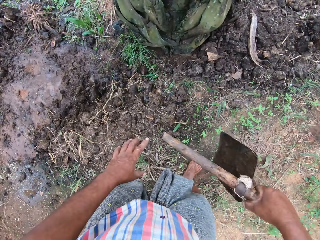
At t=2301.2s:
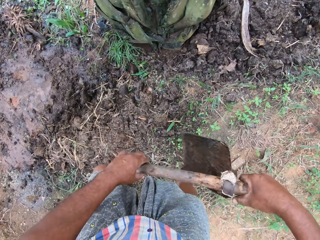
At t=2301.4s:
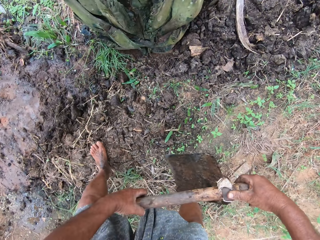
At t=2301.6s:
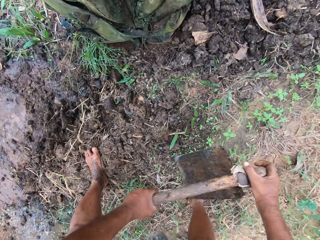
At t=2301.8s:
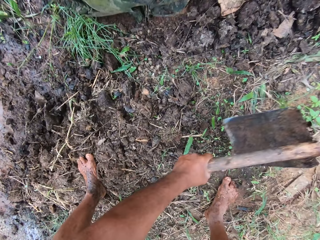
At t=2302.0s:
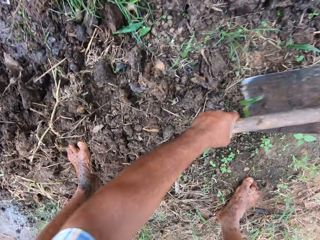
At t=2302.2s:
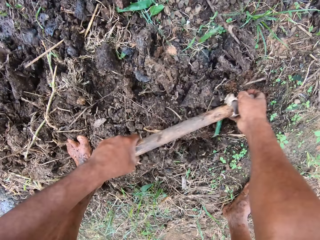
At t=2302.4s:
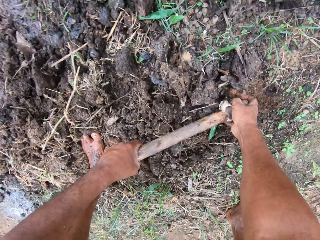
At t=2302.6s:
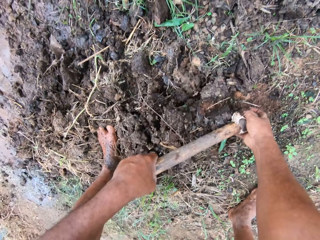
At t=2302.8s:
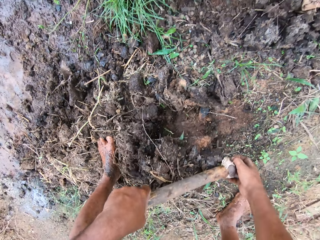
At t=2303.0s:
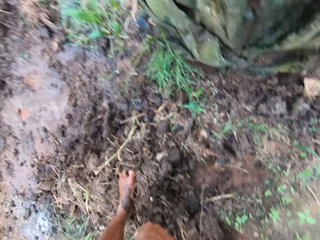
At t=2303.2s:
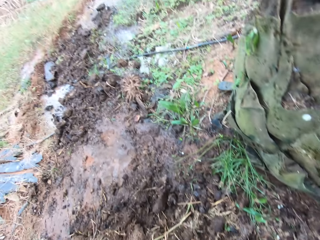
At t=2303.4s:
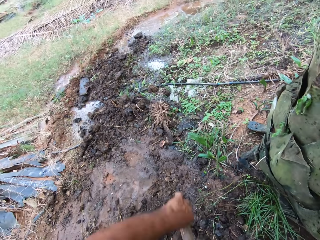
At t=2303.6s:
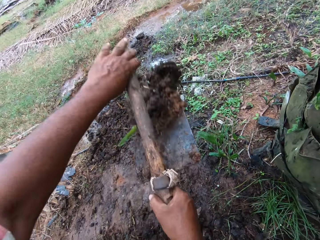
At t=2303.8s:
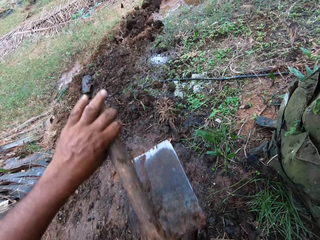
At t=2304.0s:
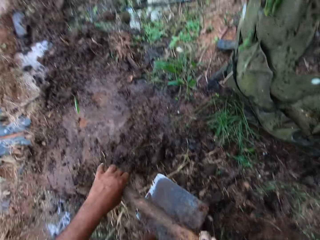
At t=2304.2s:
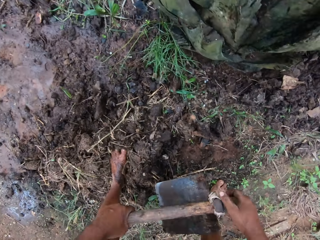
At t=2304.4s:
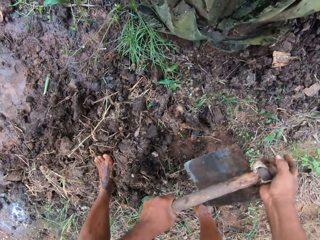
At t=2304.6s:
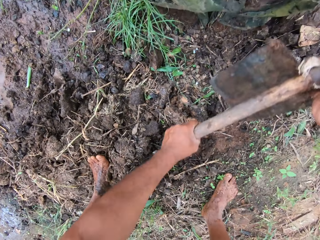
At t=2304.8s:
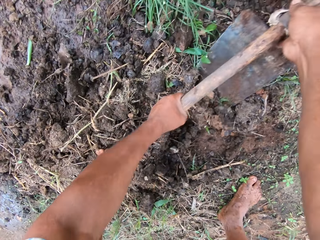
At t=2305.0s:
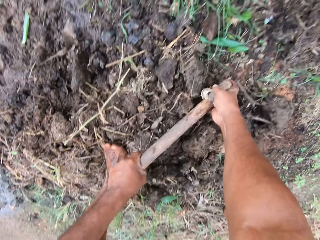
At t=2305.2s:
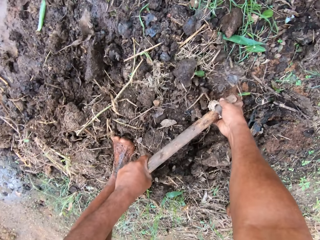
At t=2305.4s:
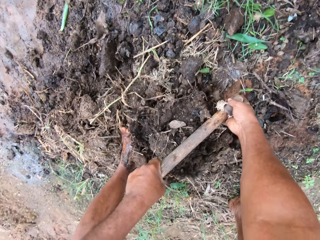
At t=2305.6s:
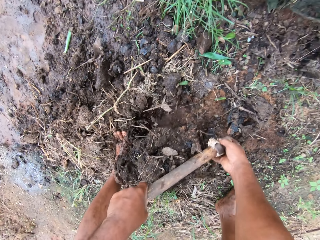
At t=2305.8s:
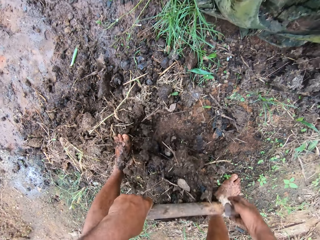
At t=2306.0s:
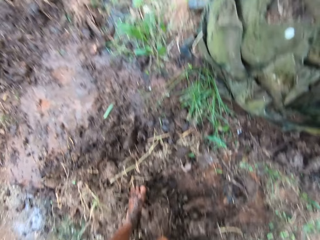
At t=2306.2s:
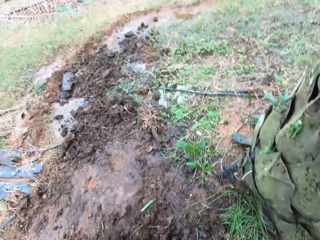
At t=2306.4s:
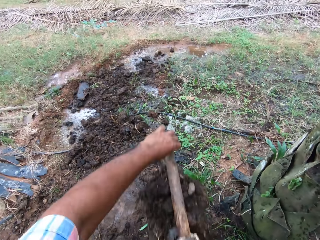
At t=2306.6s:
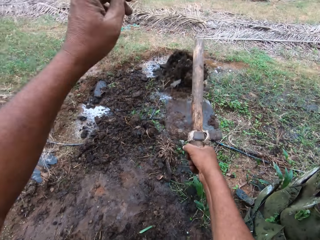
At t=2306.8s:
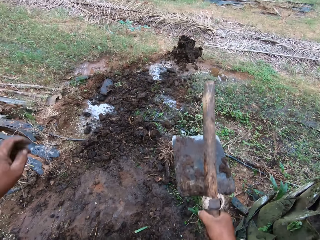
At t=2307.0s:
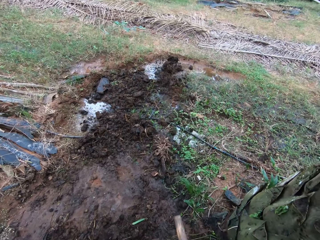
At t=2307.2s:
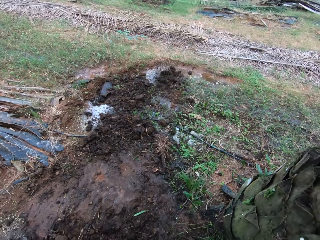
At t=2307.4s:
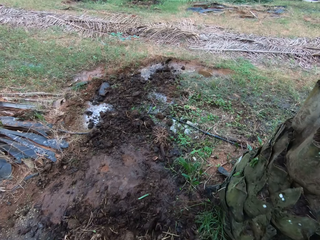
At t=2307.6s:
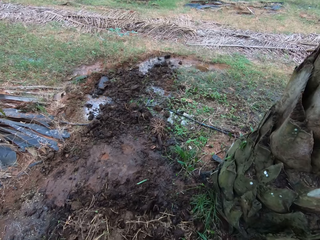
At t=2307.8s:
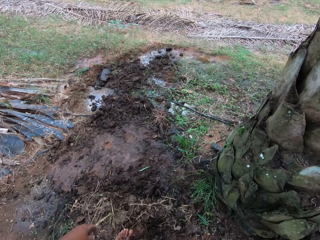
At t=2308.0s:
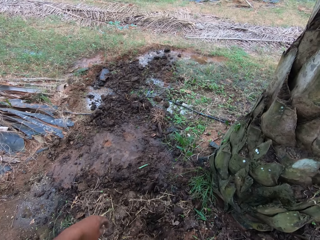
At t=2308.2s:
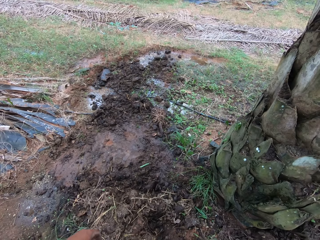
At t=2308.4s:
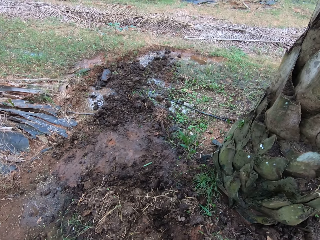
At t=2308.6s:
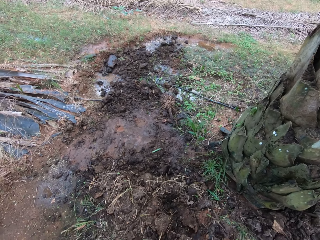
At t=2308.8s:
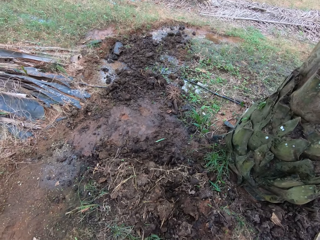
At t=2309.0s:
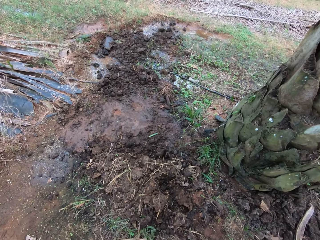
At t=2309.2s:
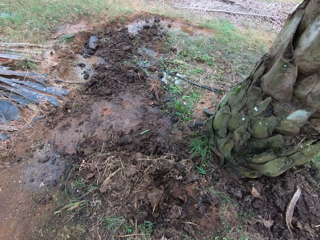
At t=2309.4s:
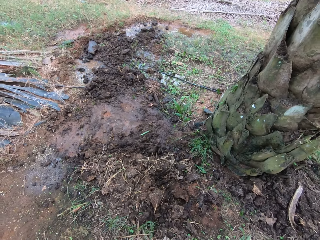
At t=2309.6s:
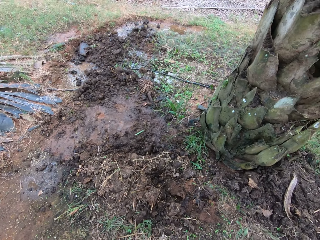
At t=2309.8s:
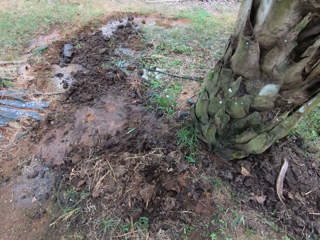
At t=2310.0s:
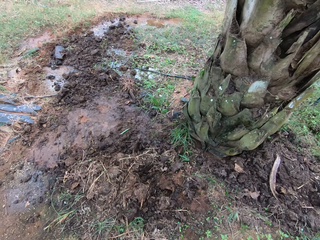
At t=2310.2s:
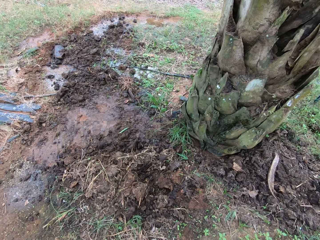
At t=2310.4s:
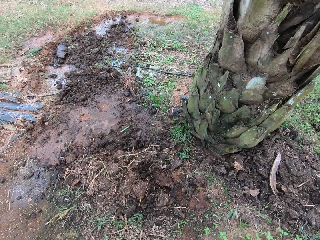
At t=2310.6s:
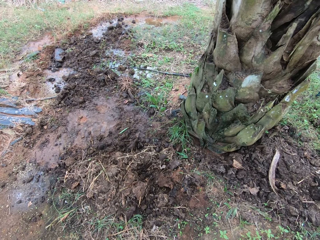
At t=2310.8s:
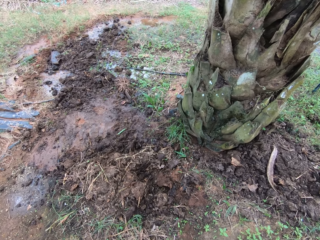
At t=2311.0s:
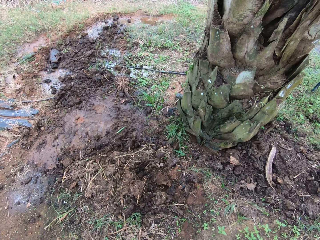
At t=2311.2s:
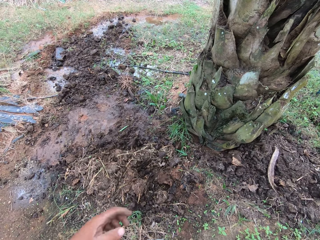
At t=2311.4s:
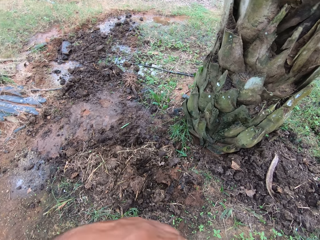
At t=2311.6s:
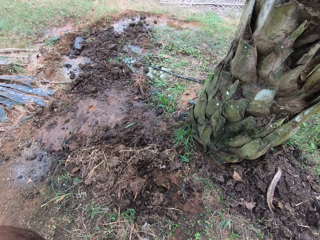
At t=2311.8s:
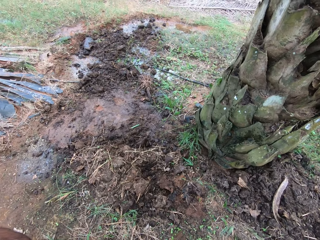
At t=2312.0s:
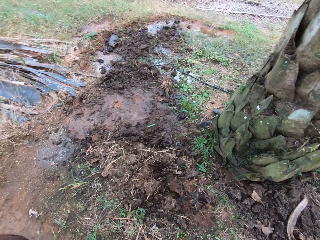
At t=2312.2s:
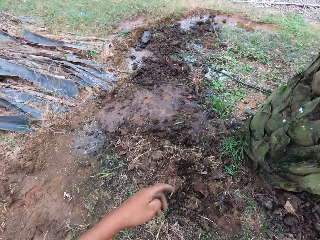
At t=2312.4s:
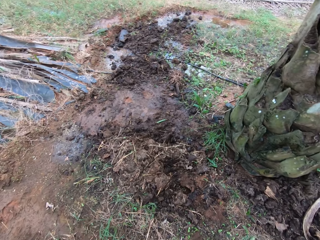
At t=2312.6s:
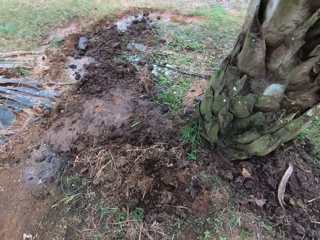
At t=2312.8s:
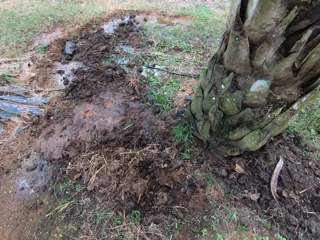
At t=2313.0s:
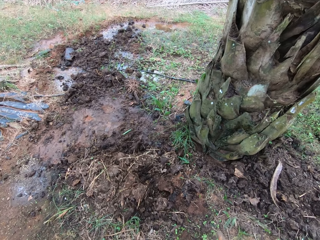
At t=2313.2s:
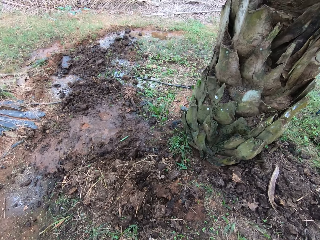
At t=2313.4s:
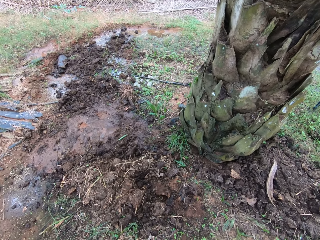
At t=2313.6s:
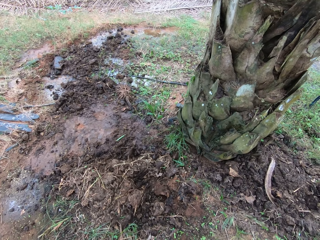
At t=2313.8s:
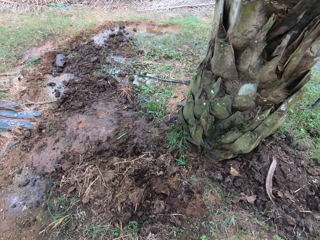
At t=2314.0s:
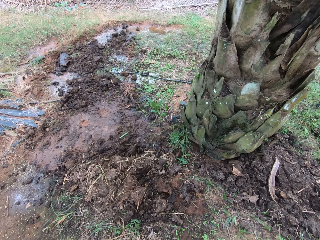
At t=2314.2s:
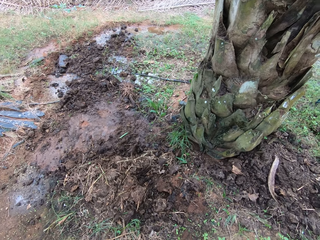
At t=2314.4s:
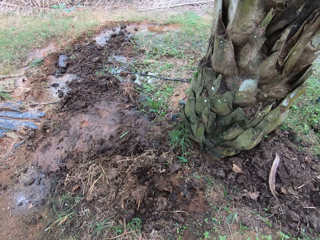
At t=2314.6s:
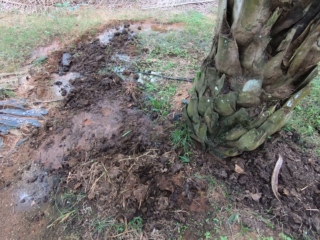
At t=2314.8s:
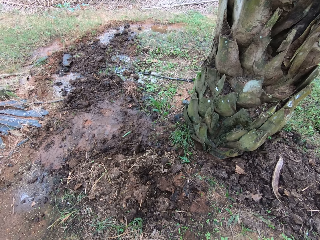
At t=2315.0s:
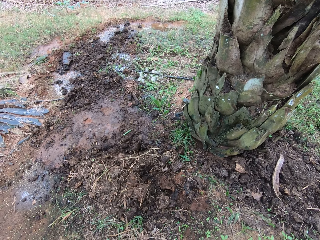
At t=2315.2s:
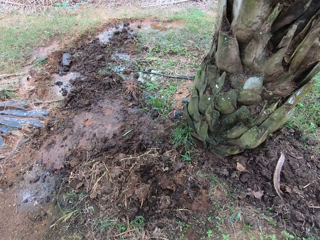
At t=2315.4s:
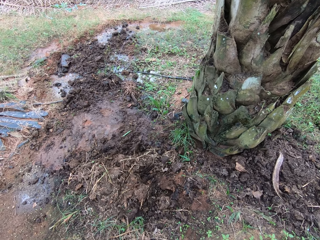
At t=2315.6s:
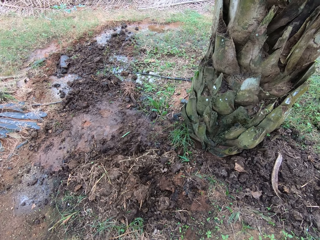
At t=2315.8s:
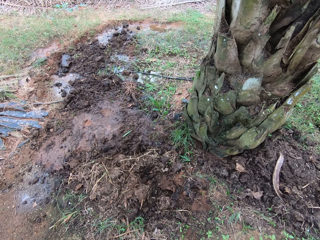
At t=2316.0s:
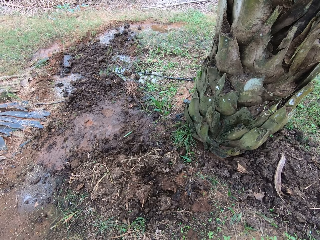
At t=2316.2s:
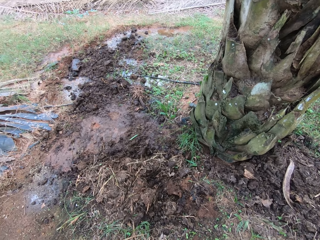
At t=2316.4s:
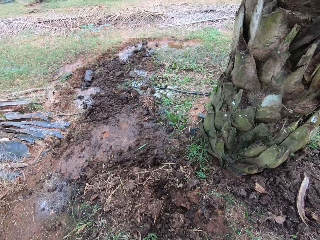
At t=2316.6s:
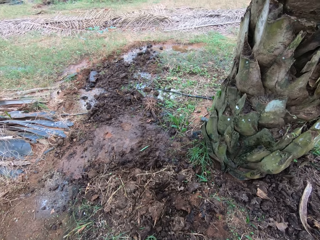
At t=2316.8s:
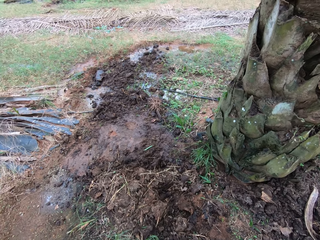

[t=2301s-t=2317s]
The camera wearer holds the hoe with his left hand. He moves the soil with the hoe. He packs the soil with the hoe. He throws the soil on the water. He packs the soil with the hoe. He throws the soil on the water. He looks around the field. He cleans his face with his hand.

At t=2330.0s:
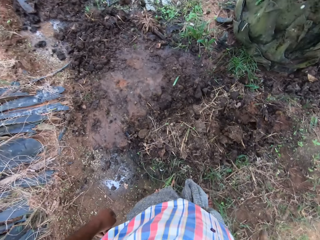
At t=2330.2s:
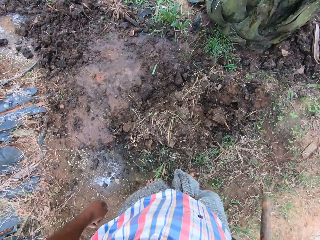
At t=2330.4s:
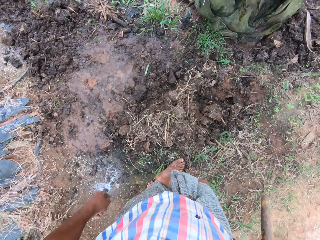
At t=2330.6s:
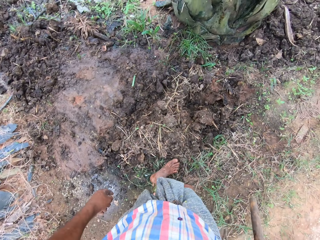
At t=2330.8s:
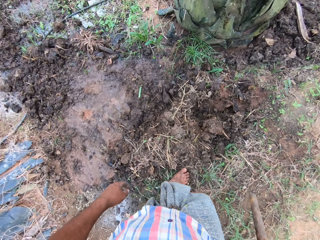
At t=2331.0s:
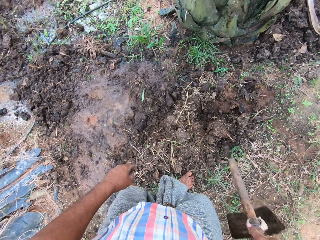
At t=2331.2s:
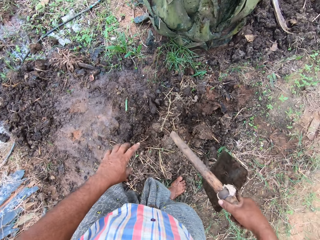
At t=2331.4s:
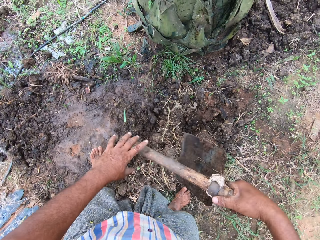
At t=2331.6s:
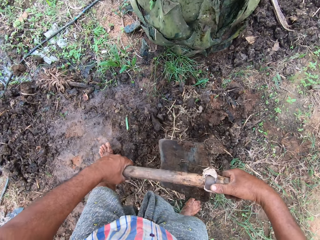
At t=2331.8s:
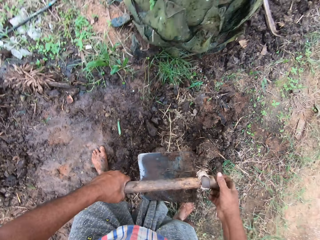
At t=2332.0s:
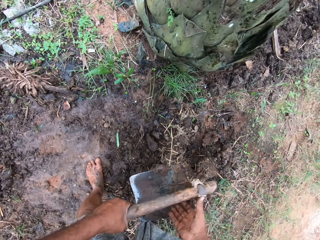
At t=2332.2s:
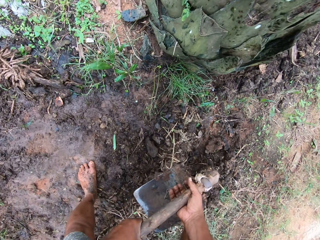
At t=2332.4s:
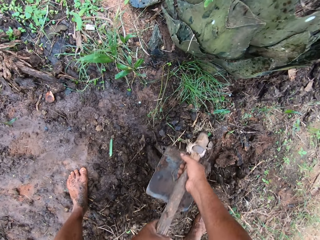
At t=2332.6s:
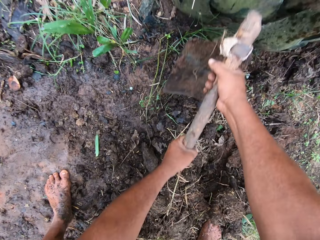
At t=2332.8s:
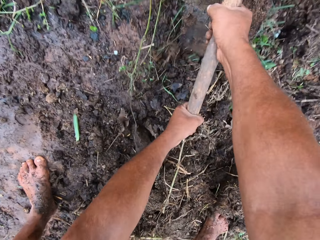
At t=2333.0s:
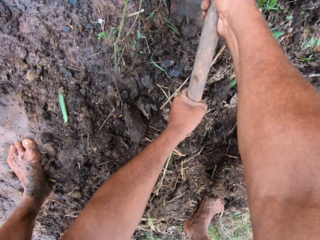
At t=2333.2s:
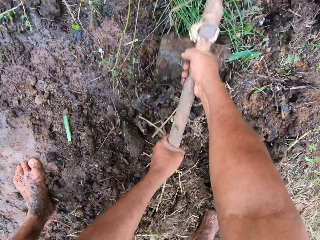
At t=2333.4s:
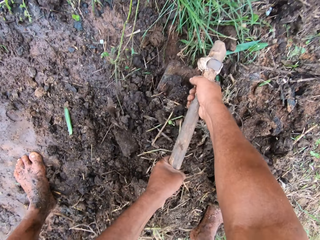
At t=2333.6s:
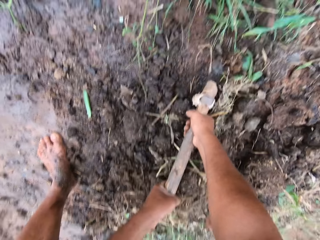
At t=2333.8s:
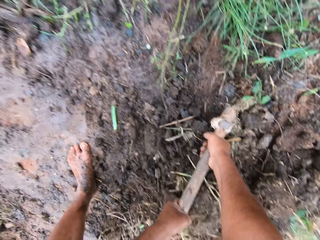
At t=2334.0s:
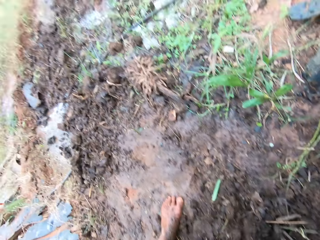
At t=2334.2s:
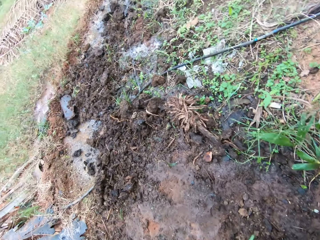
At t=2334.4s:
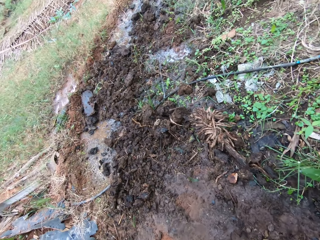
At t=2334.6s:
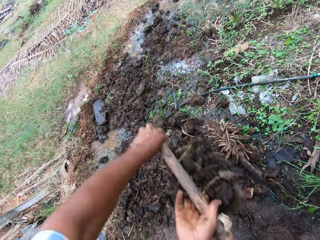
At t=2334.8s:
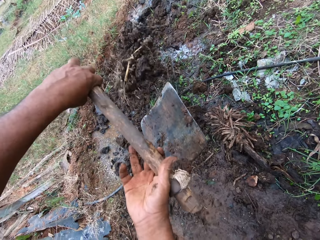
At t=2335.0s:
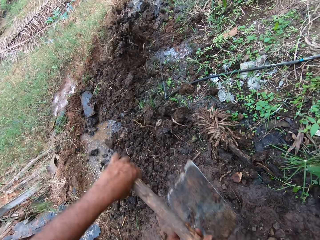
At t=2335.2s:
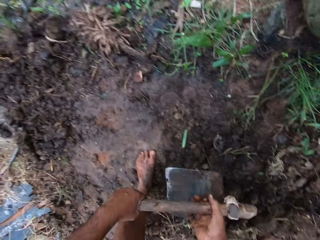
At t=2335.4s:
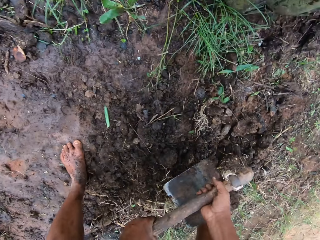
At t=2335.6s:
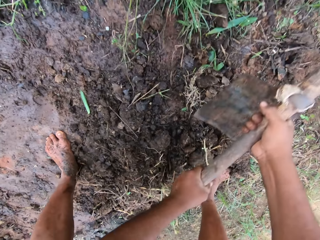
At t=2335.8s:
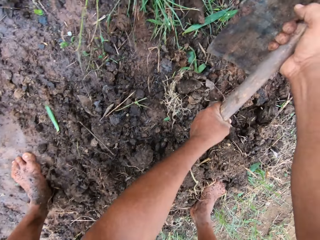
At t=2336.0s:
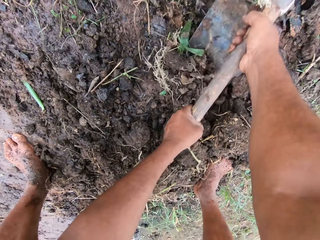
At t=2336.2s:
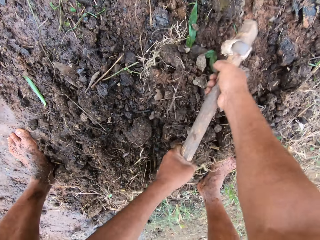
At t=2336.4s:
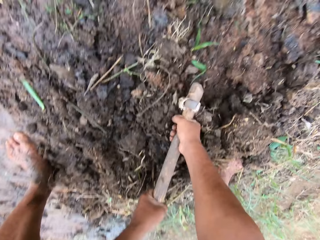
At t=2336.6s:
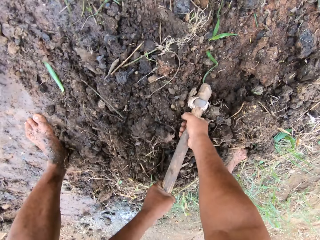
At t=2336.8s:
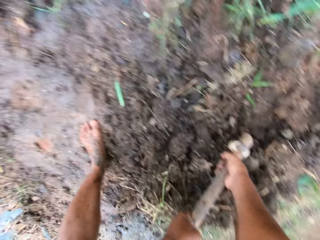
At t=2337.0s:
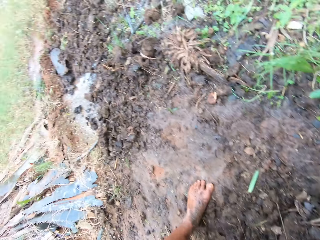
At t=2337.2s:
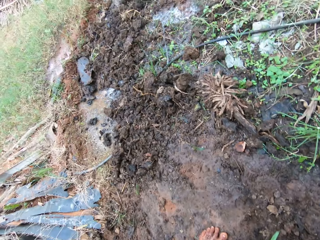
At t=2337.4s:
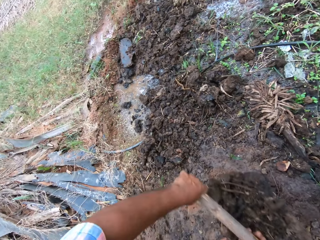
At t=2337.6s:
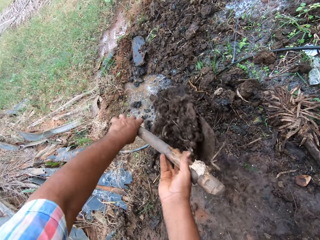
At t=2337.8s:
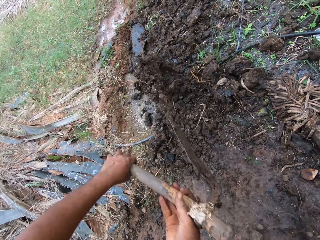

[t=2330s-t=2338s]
The camera wearer holds the hoe with his left hand. He moves the soil with the hoe. He packs the soil with the hoe. He throws the soil on the water. He packs the soil with the hoe.
